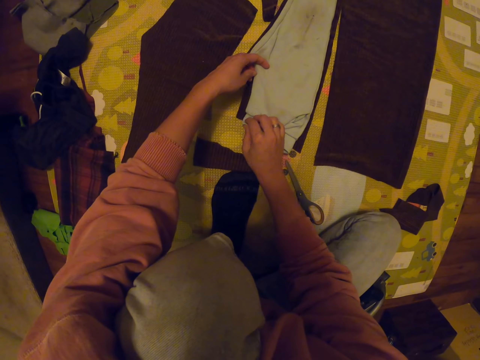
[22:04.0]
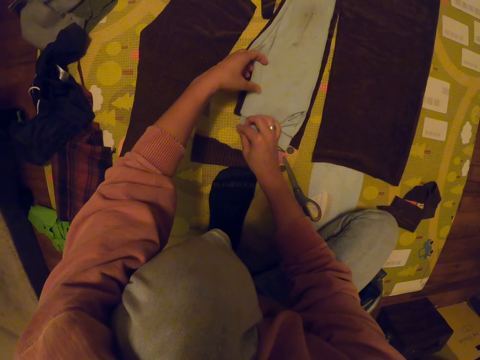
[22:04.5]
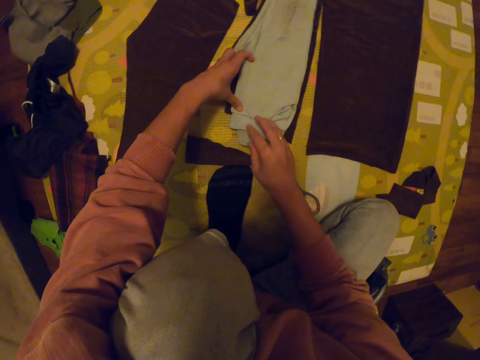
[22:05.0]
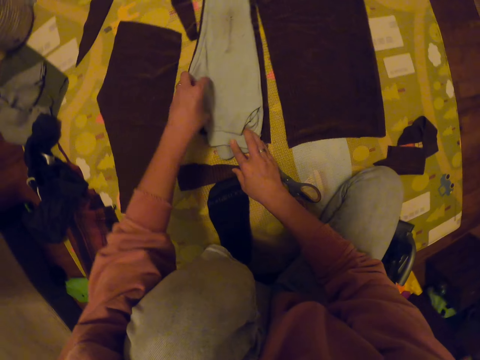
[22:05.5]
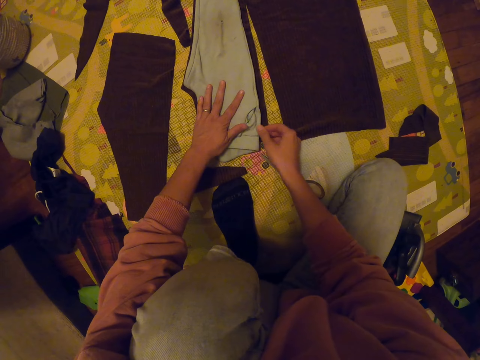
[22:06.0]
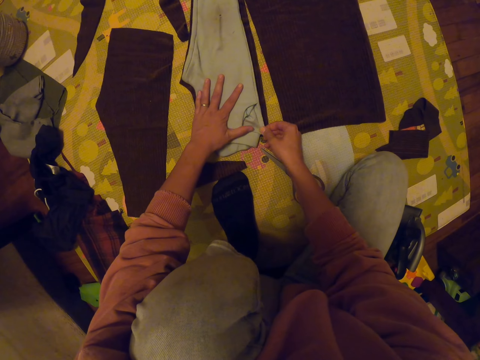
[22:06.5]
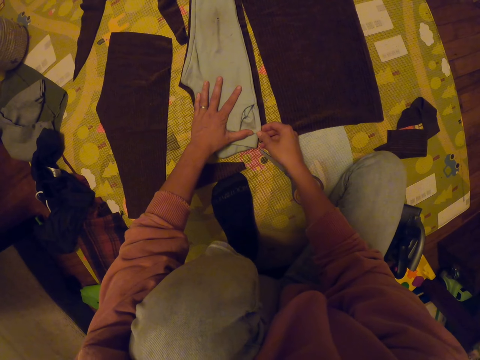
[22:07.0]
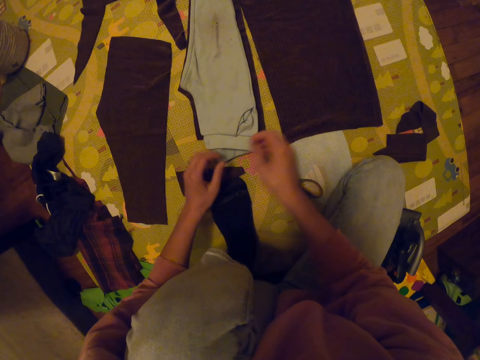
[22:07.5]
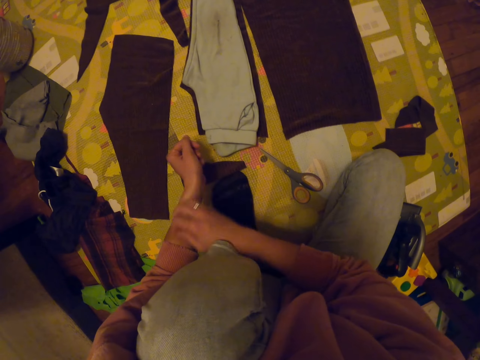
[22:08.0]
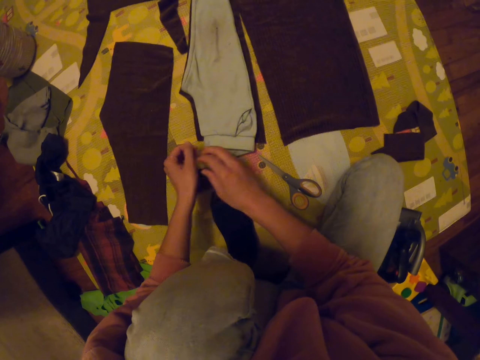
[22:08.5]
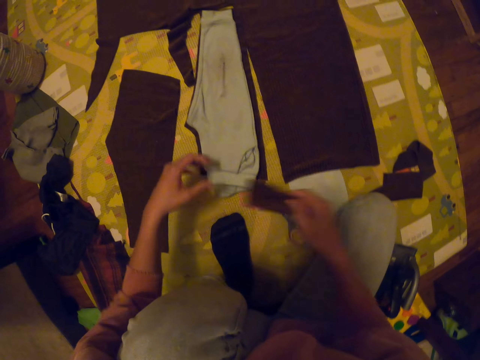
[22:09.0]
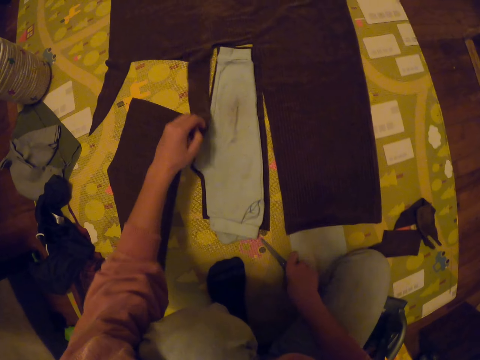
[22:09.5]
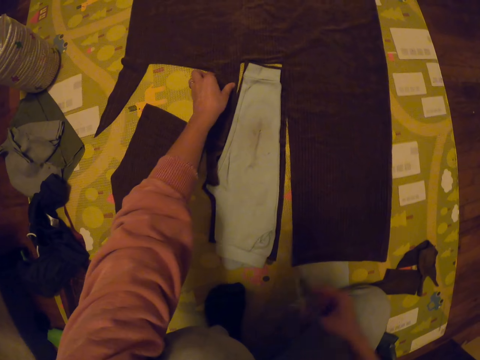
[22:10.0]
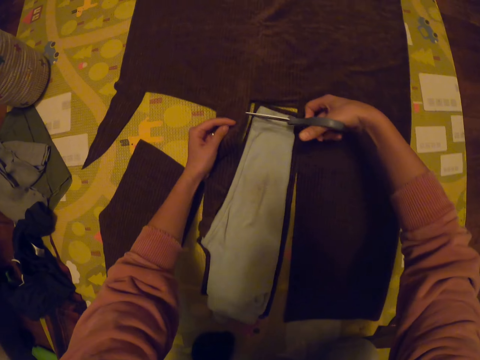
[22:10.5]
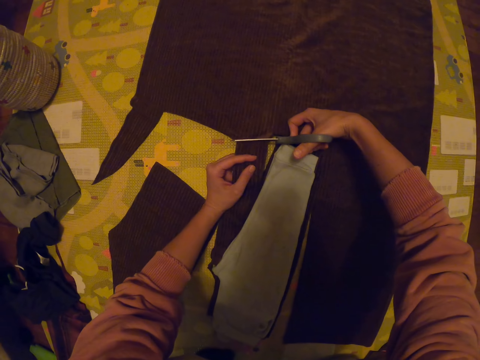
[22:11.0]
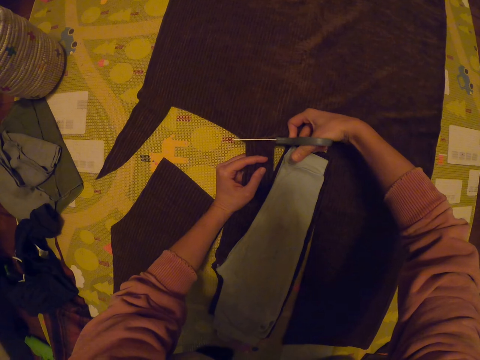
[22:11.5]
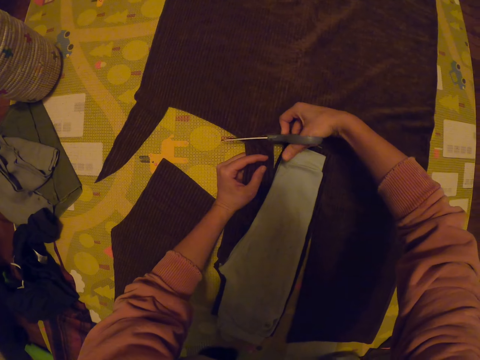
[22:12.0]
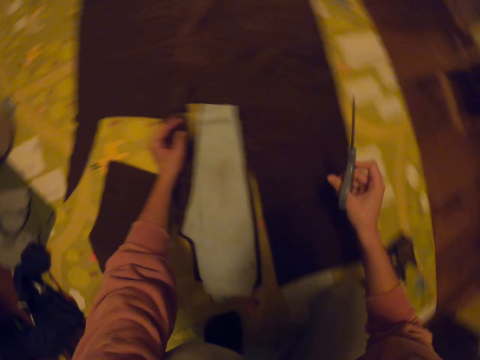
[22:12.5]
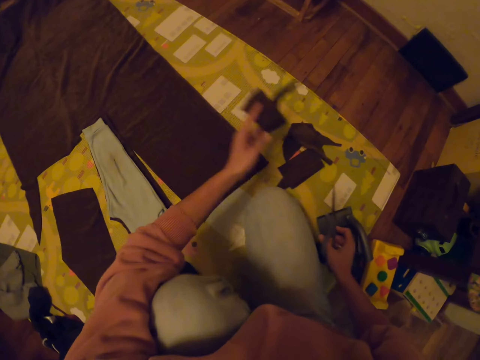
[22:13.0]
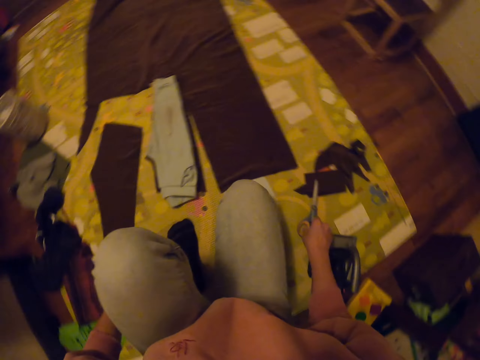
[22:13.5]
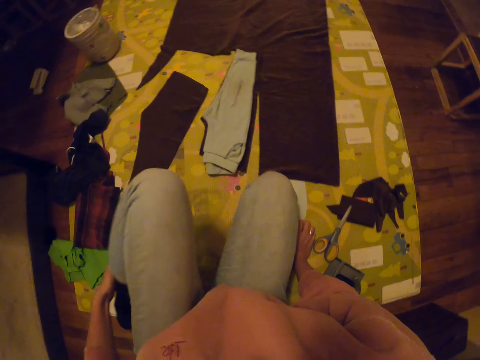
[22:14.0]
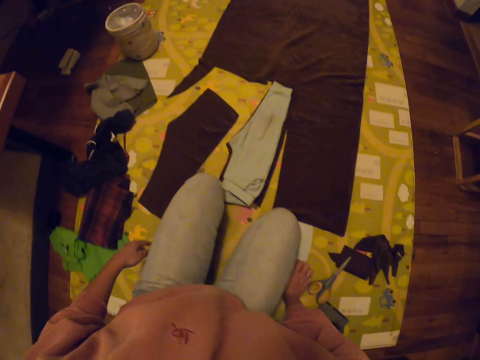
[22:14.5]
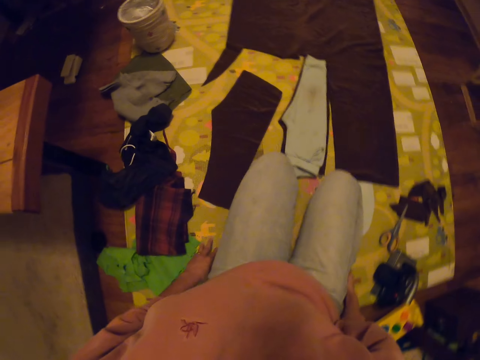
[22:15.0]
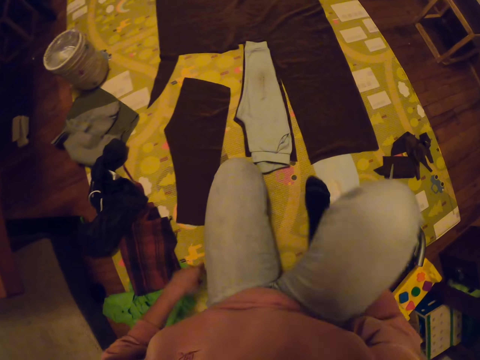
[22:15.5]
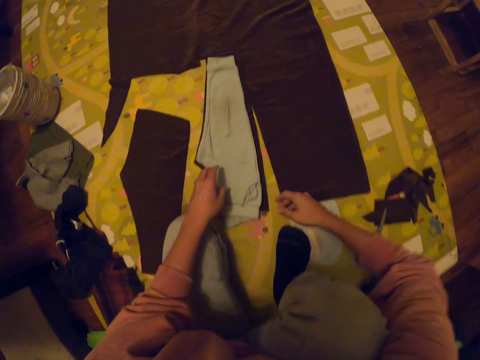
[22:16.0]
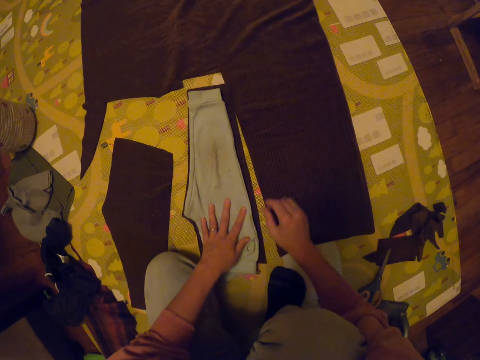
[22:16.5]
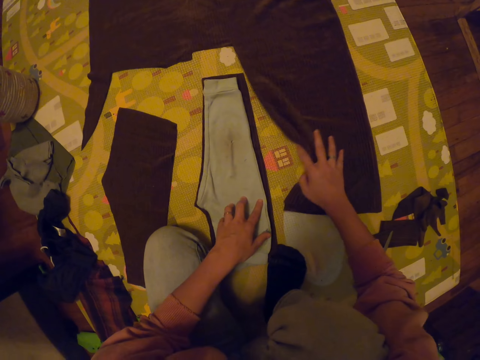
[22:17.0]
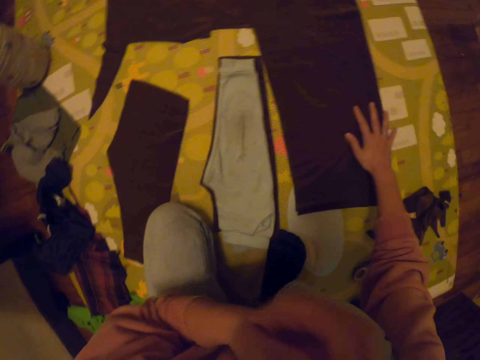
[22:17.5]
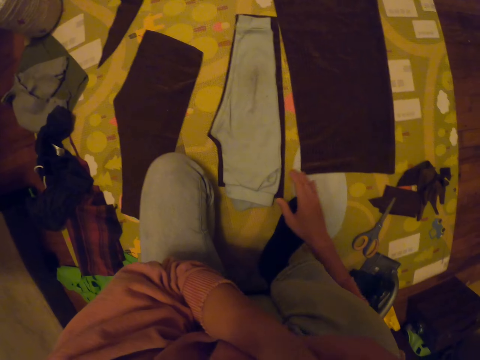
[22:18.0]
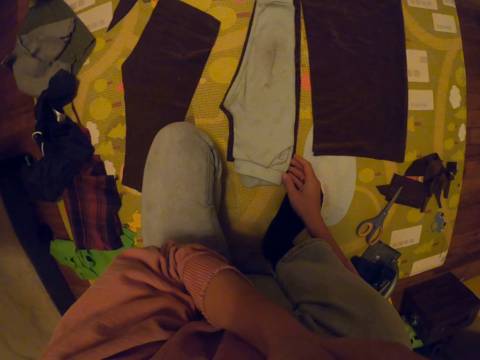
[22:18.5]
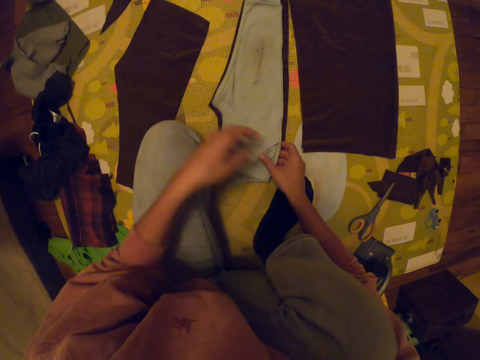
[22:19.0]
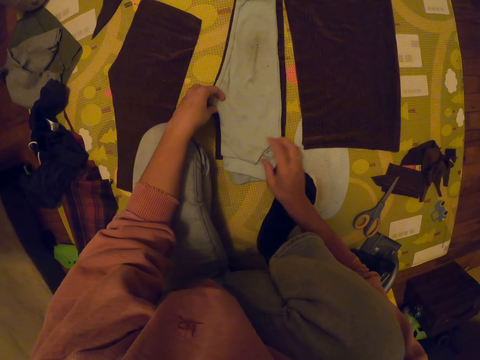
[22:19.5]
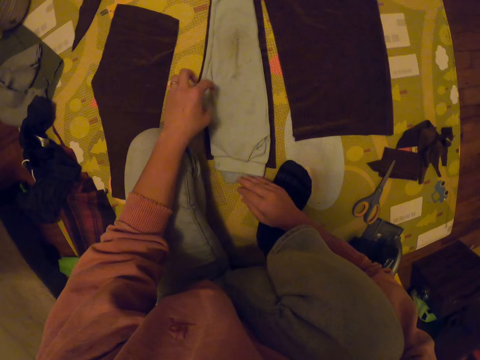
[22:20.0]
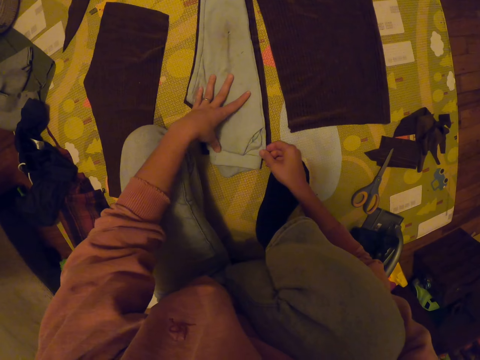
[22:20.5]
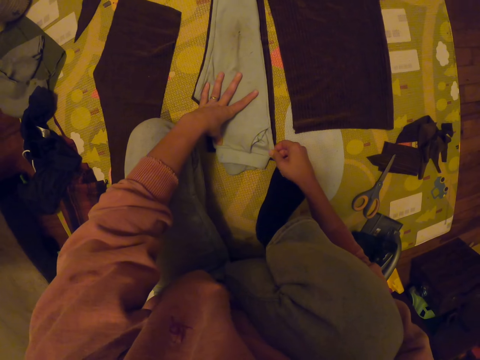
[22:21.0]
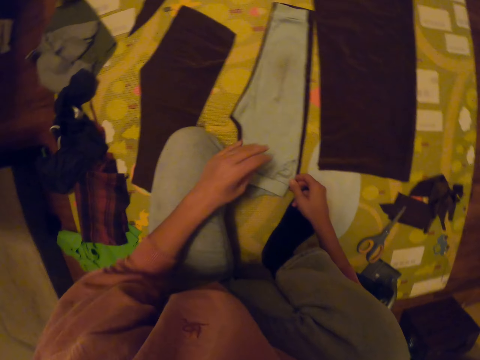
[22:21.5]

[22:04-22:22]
The camera wearer stretches the trouser with her right hand. She scratches her left hand with her right hand. She picks a piece of cloth with her left hand. She drops the piece of cloth on the mat with her right hand. She picks the scissors with her right hand. She holds the cloth with her left hand. She cuts the cloth with the scissors. She drops the piece of cloth on the mat with her left hand. She puts the scissors on the mat with her right hand. She kneels on the mat. She steps on the floor with her right leg. She moves the trouser. She pulls the cloth with her right hand. She puts her left hand in her mouth. She scratches her face. She adjusts the trouser. She flattens the trouser with both hands.

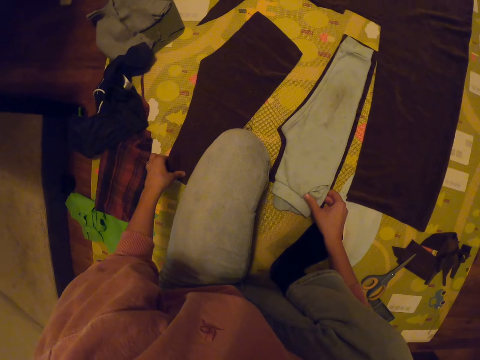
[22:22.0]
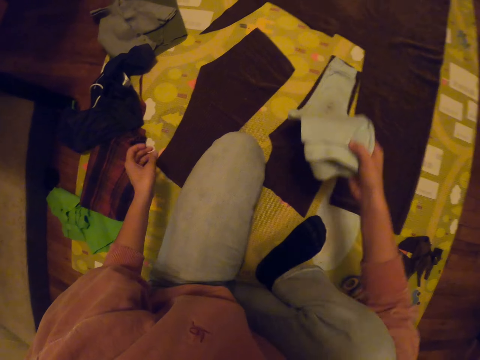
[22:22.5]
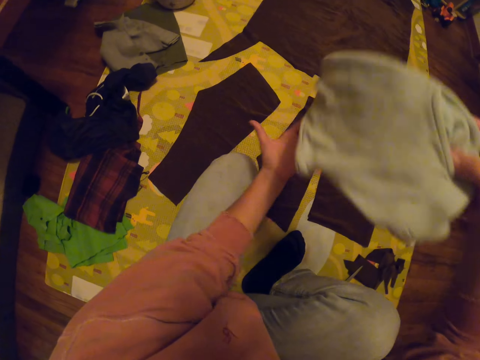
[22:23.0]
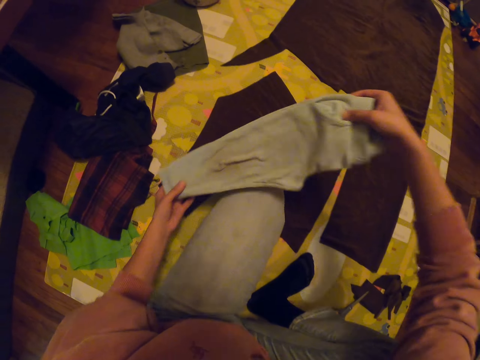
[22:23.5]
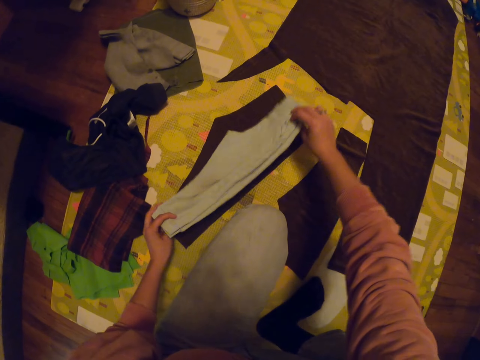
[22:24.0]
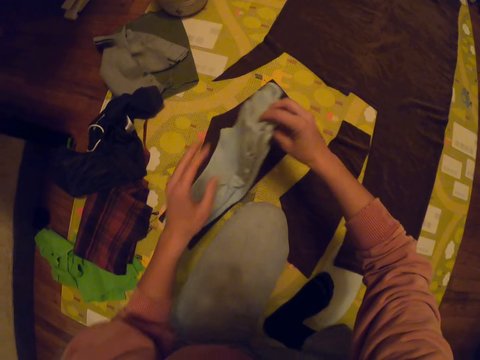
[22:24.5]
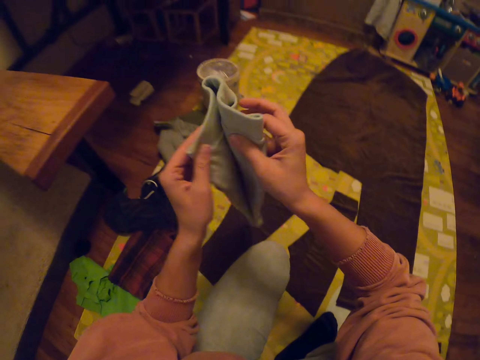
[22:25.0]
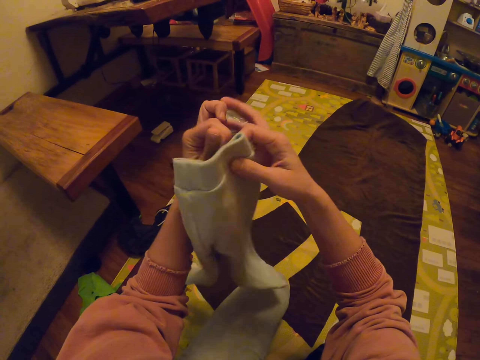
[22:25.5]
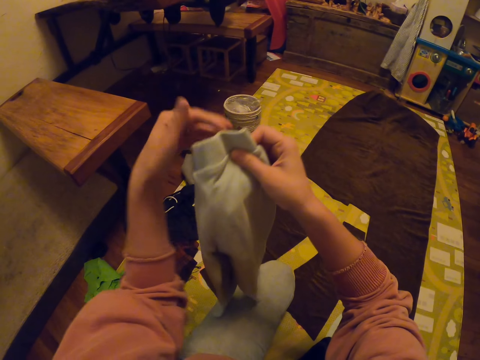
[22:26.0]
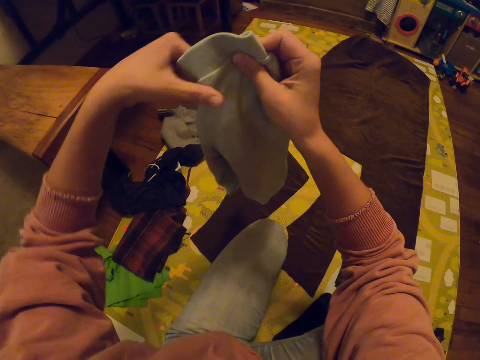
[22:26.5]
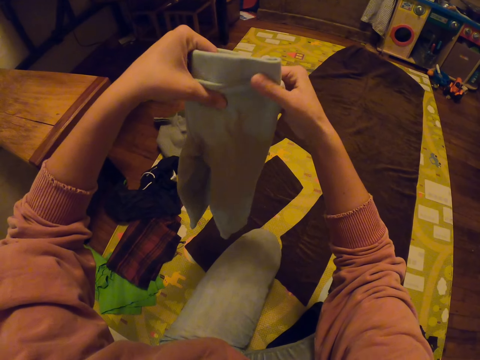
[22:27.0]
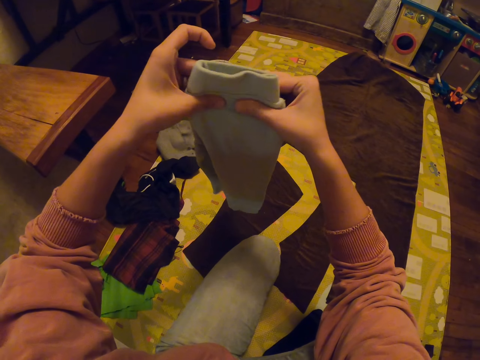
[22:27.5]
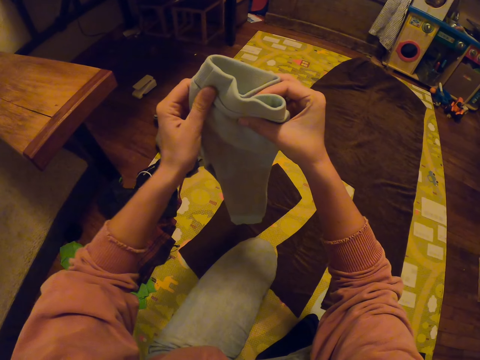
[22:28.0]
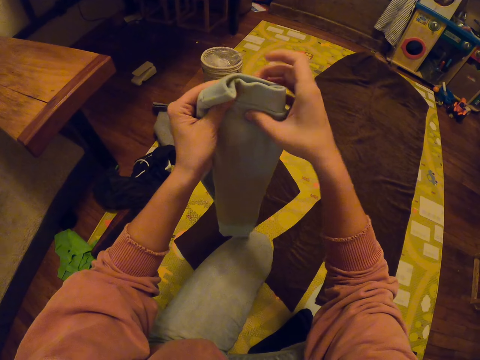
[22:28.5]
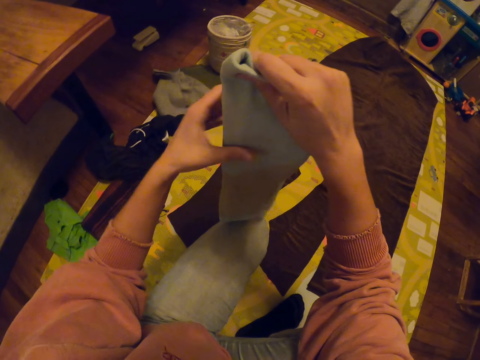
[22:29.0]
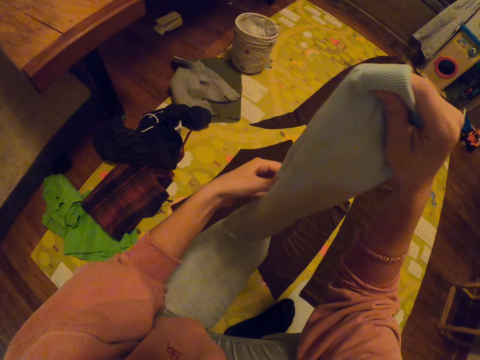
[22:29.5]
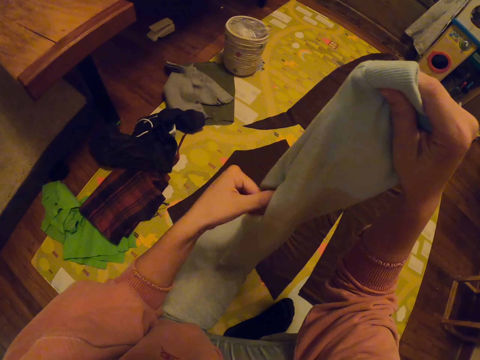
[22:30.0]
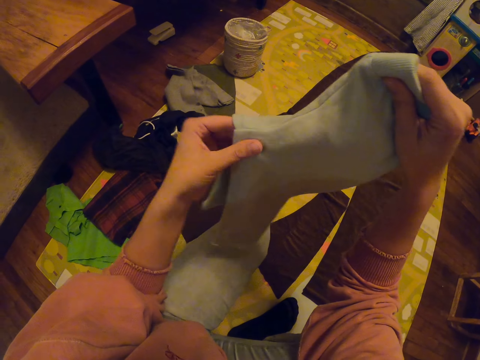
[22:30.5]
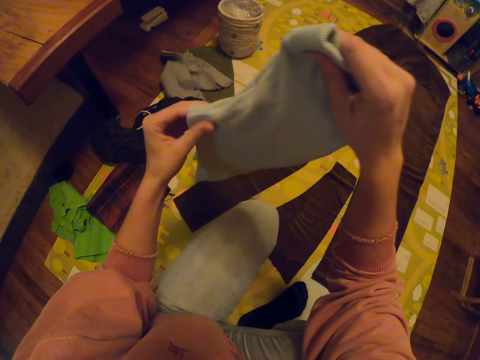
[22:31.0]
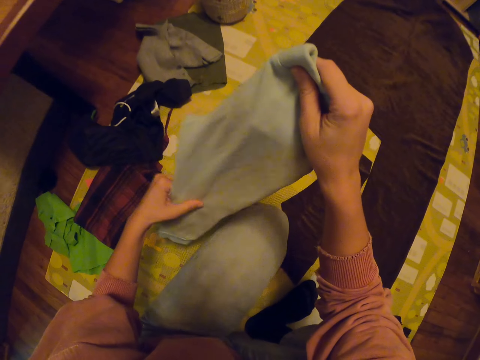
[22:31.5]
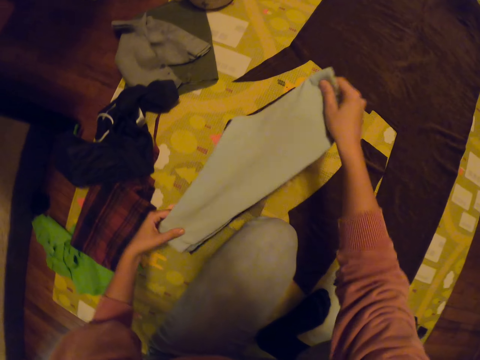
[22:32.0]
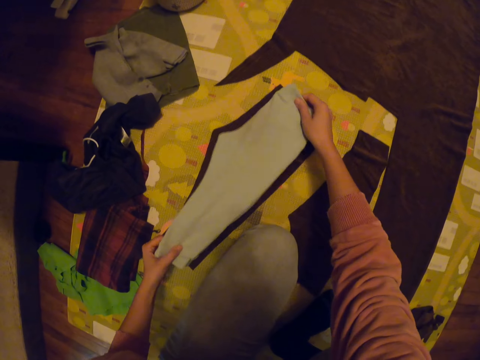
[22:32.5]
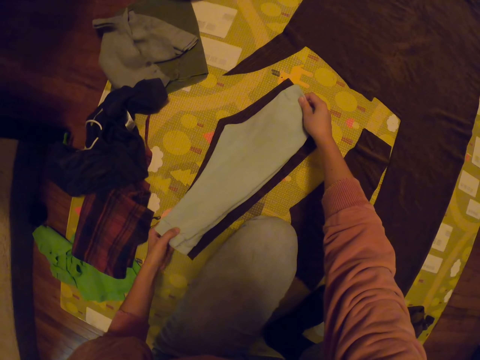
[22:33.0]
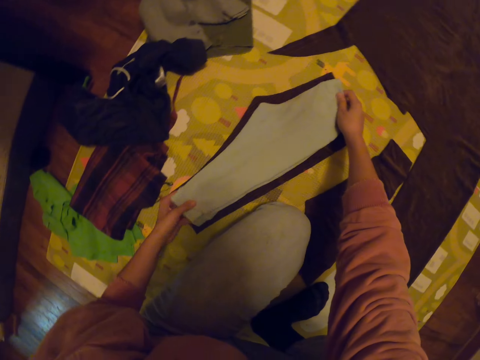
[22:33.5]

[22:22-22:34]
The camera wearer picks up the trouser with her right hand. She puts the trouser on another piece of cloth. She unfolds the trouser. She folds the trouser with both hands. She straightens the trouser. She puts the trouser on the piece of cloth.
